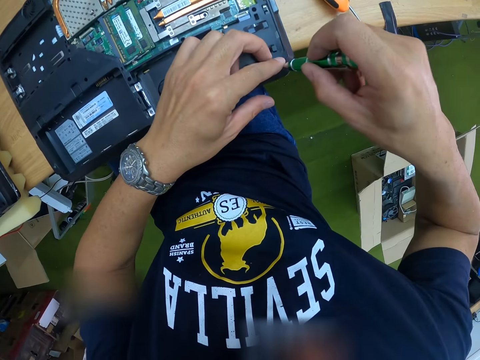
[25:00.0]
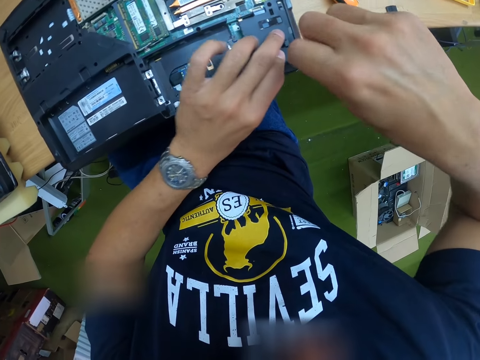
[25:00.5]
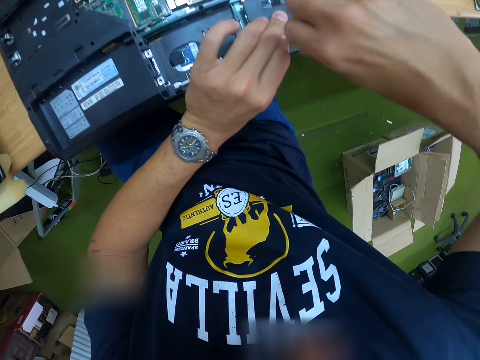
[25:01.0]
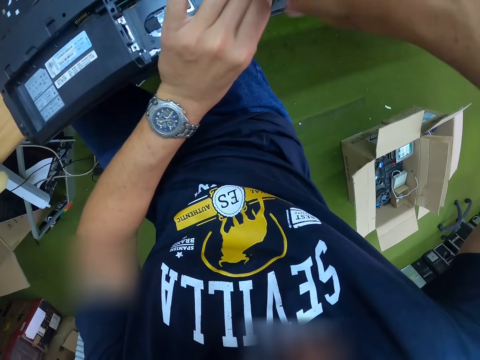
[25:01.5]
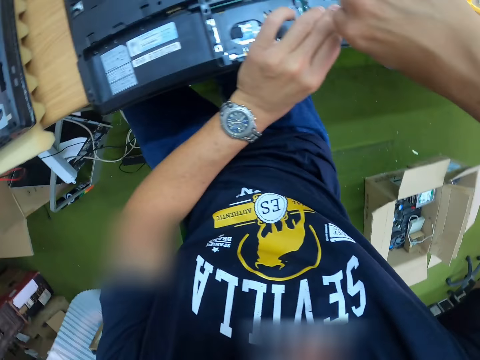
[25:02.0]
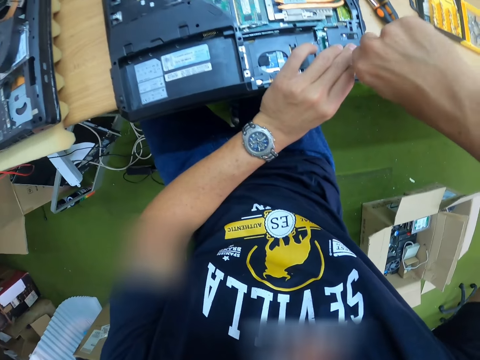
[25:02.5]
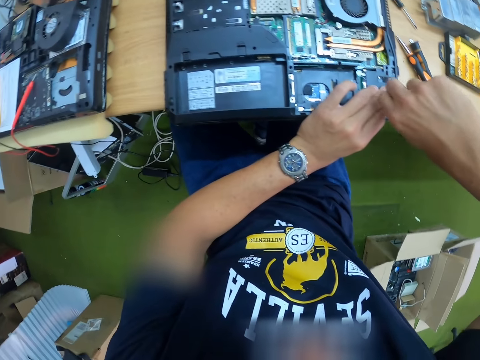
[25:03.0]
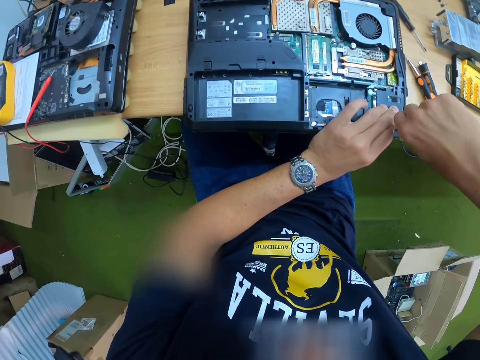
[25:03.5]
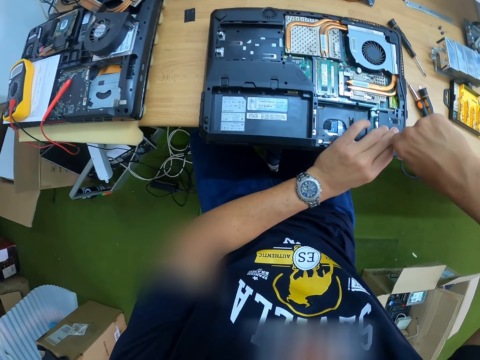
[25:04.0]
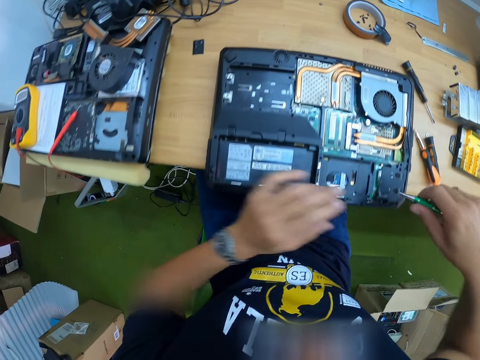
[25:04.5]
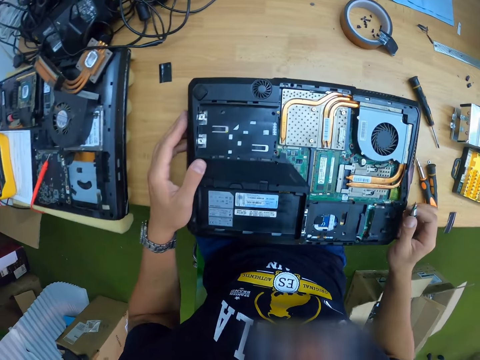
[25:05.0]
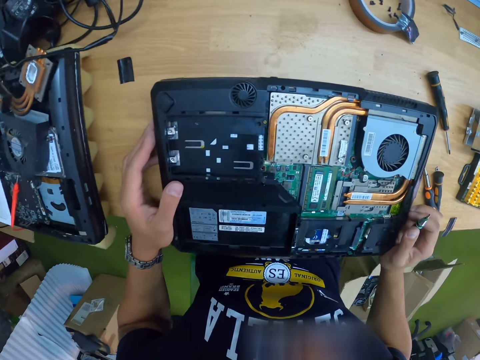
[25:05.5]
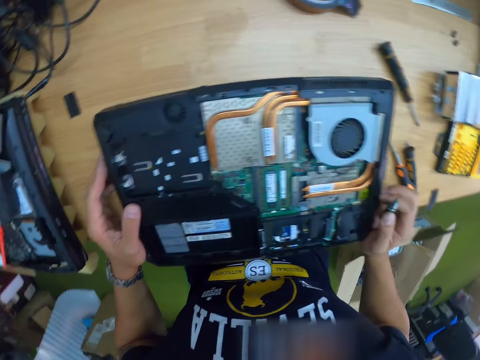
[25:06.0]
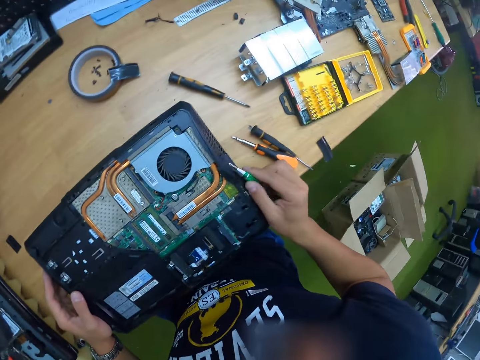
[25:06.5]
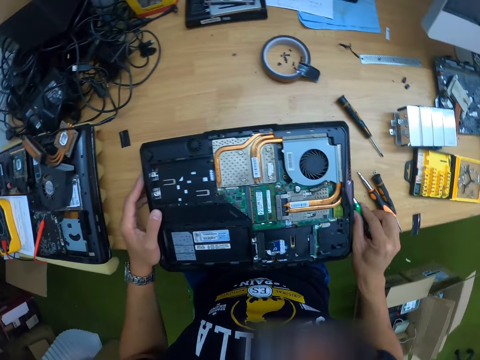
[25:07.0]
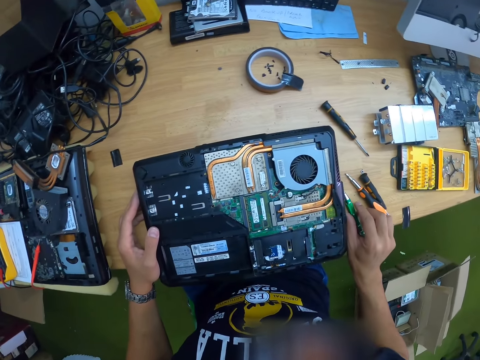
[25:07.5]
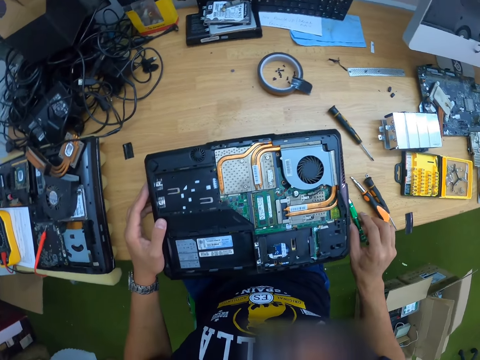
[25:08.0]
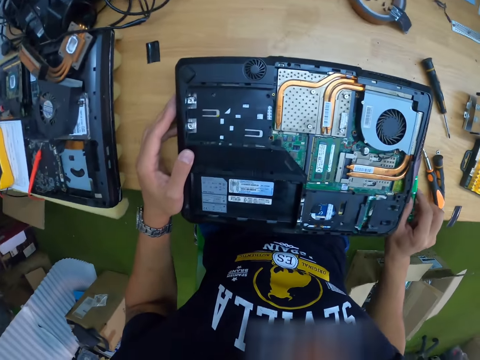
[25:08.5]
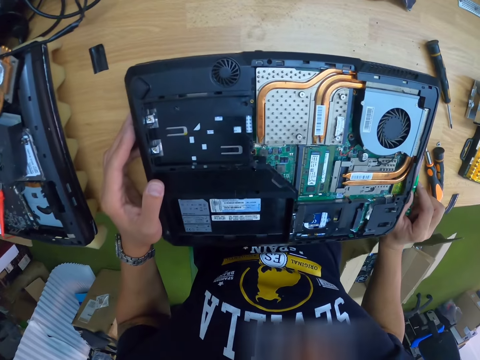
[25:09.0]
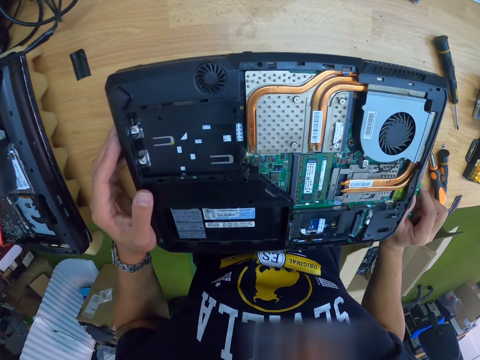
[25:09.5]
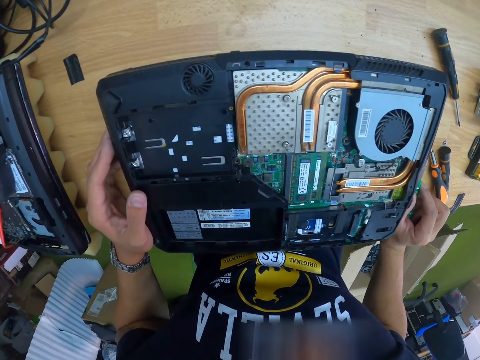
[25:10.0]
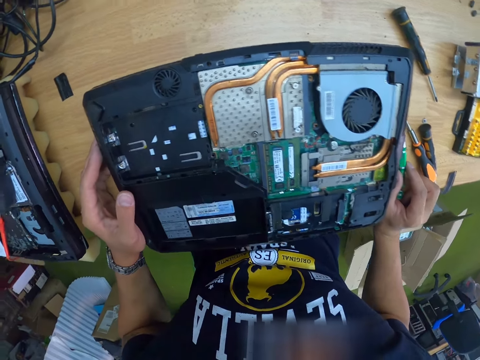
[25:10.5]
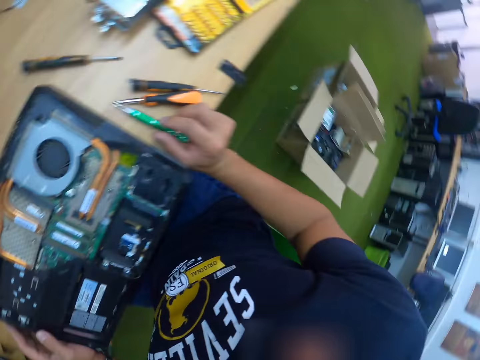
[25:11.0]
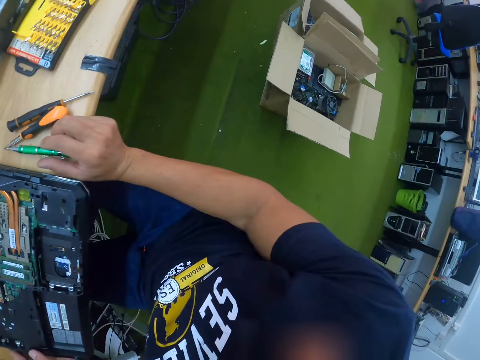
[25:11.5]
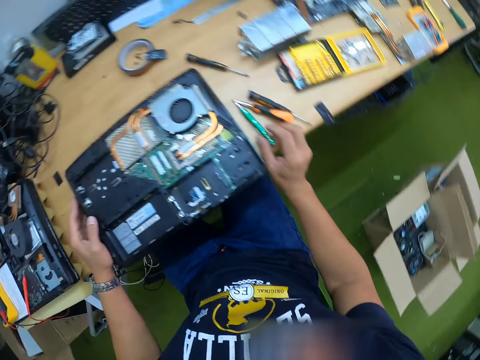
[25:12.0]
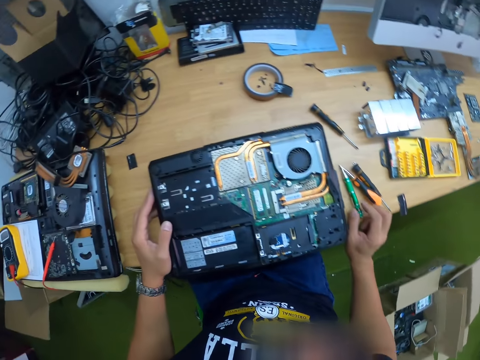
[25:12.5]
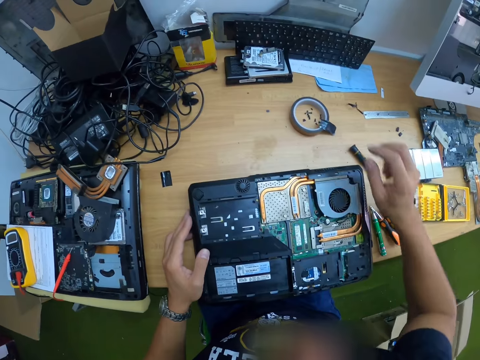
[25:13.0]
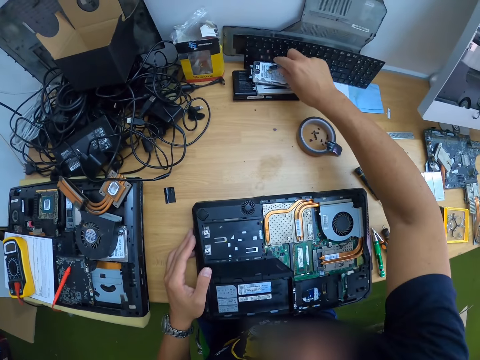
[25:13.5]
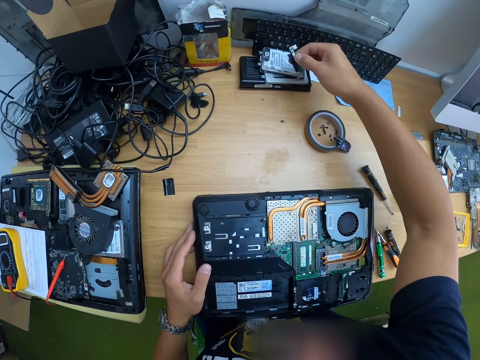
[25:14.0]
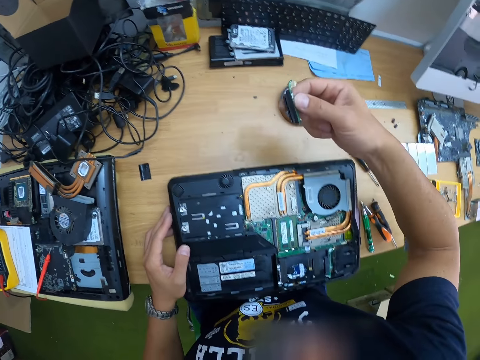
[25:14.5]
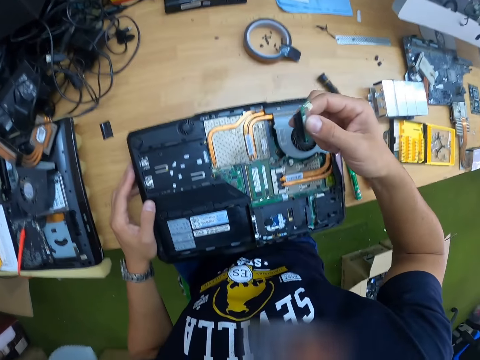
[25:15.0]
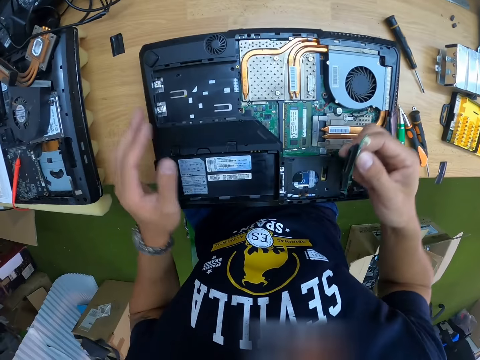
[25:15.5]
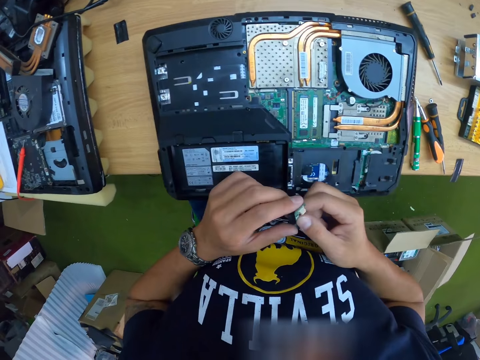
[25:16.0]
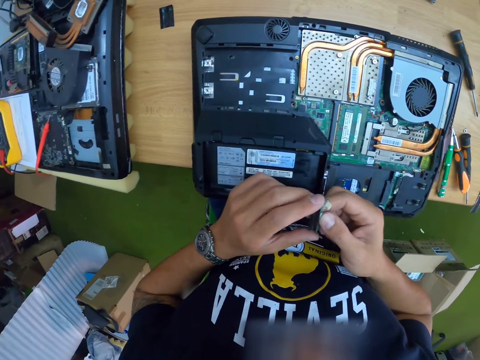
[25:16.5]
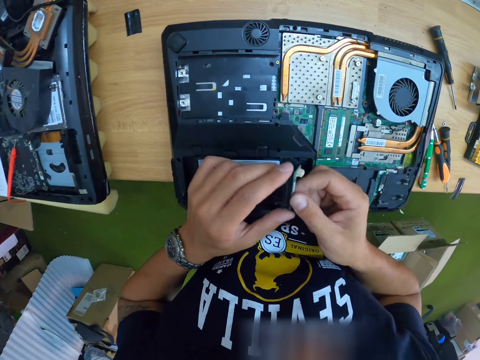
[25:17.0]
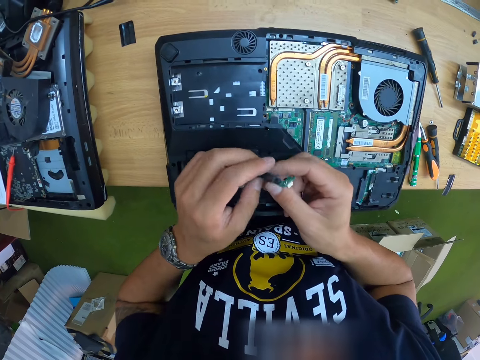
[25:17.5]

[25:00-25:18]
The camera wearer adjusts the system board. He holds the laptop. He drops the screwdriver on the table with his right hand. He picks up a RAM card or LED board from the table with his right hand.

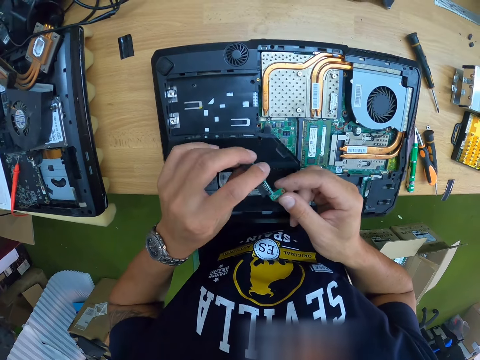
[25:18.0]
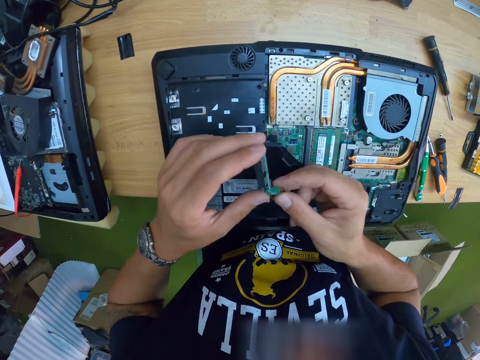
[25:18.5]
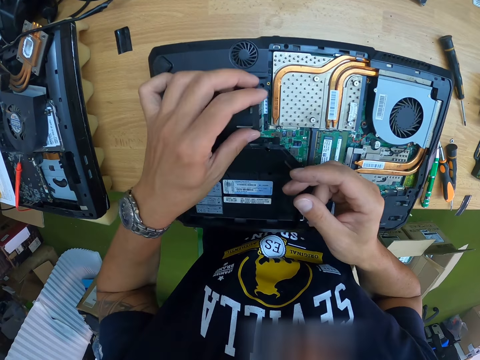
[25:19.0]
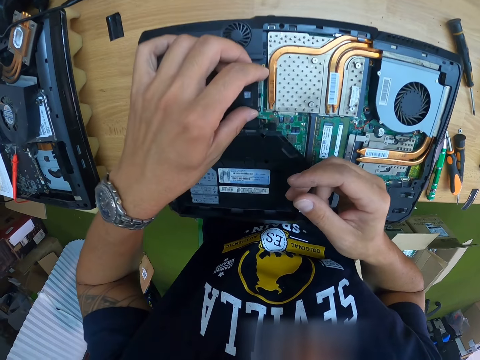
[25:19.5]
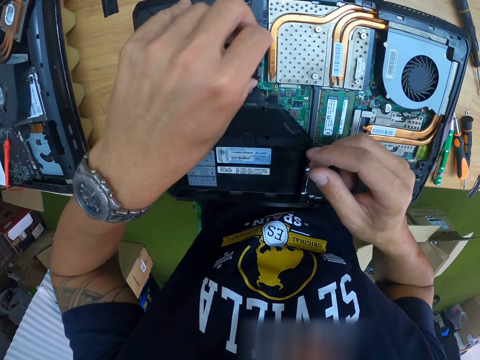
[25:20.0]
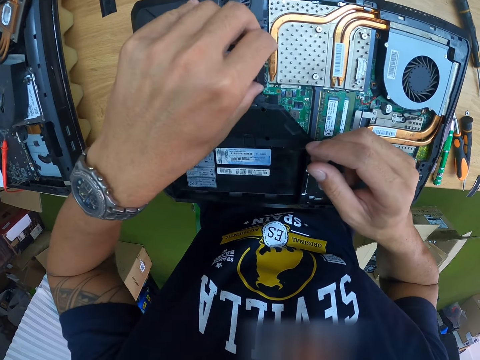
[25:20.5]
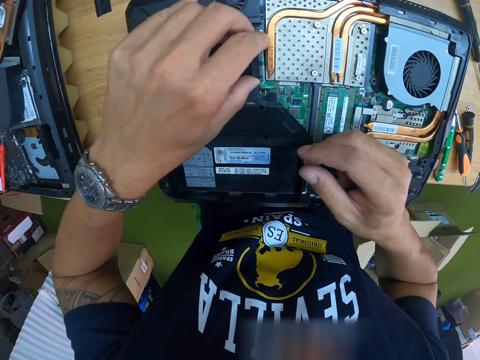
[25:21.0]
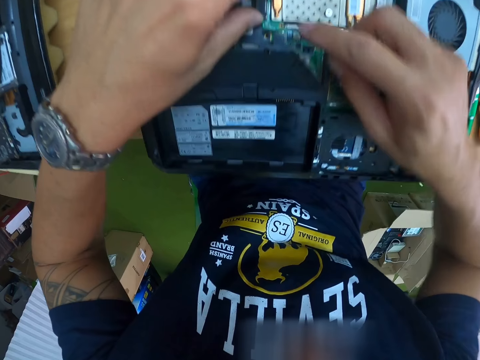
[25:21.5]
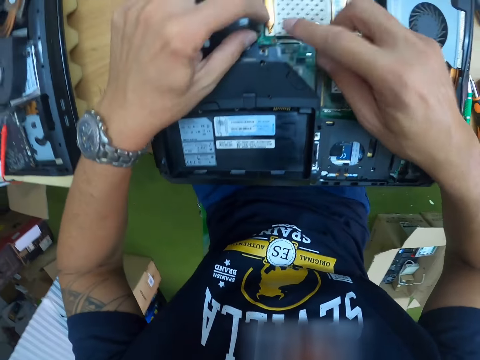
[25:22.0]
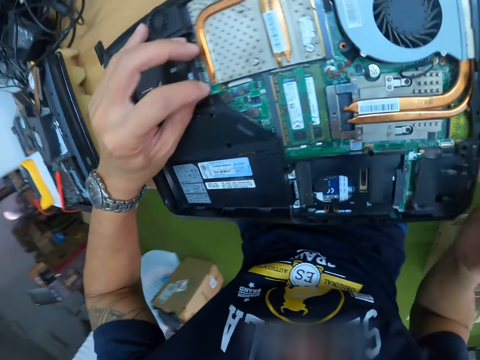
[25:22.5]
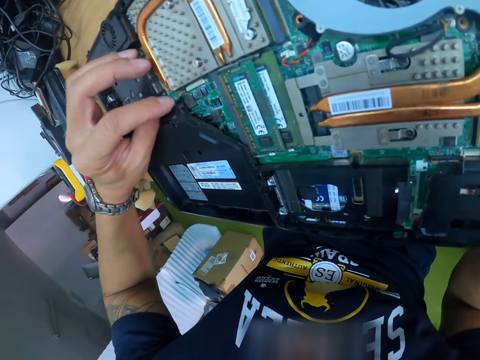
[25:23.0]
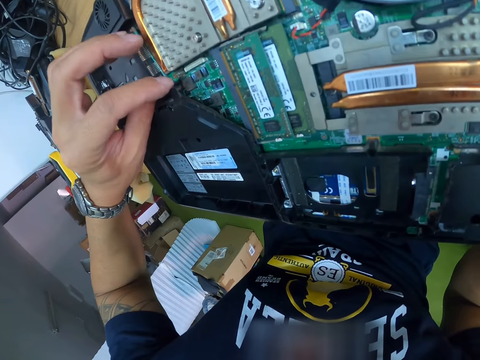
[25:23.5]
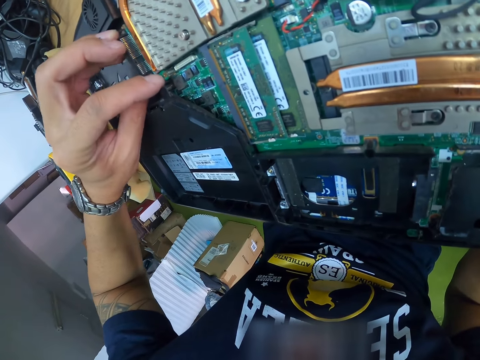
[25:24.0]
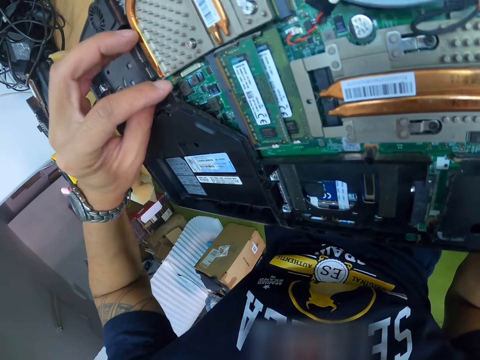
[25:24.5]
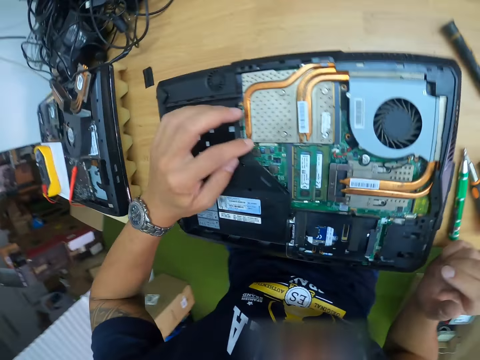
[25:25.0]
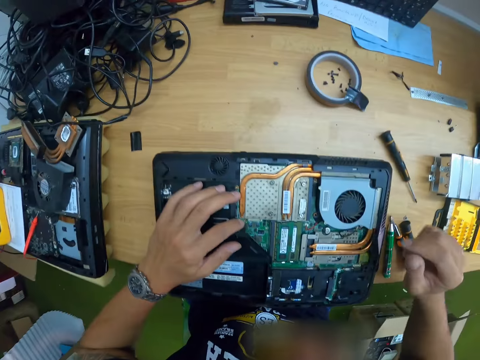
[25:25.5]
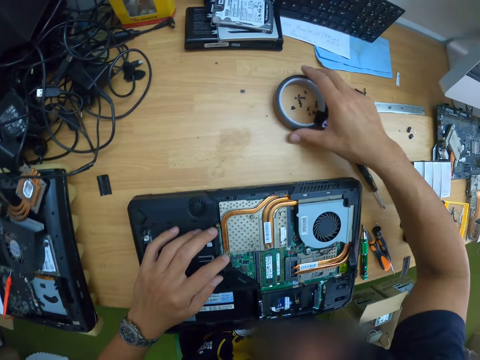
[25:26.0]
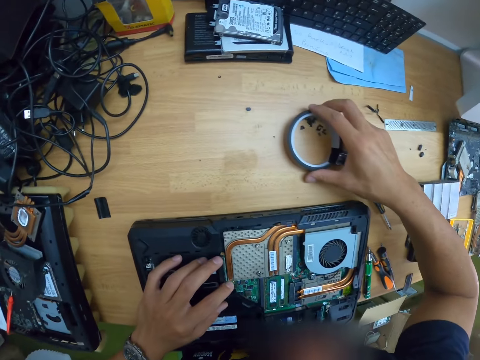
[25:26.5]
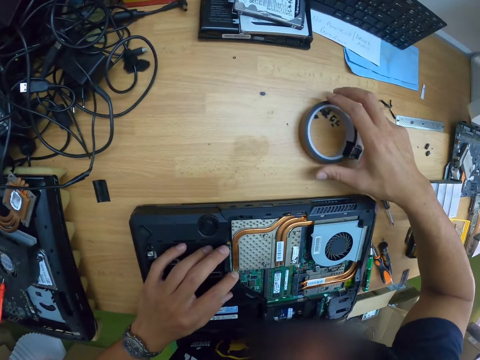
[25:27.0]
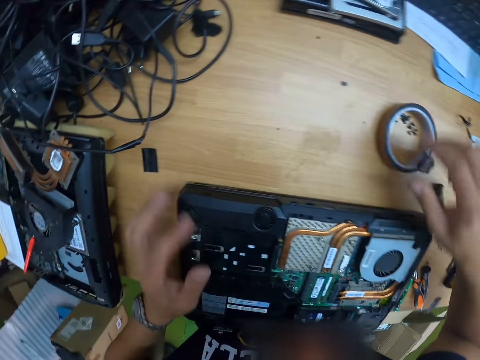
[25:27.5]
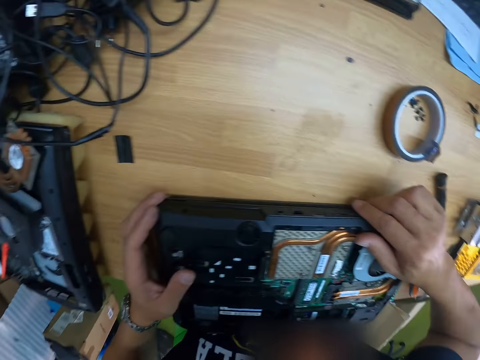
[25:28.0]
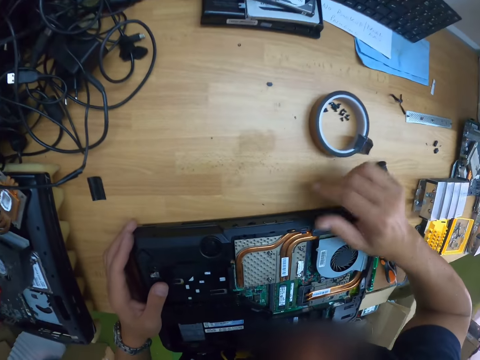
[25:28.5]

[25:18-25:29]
The camera wearer places the RAM card in the laptop with his left hand. He moves the cello tape on the table. He adjusts the laptop on the table with both hands. He holds the laptop.
